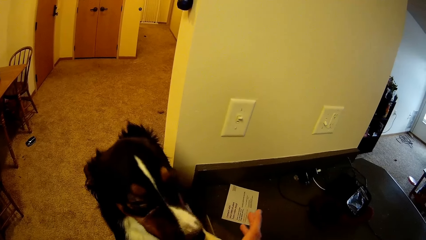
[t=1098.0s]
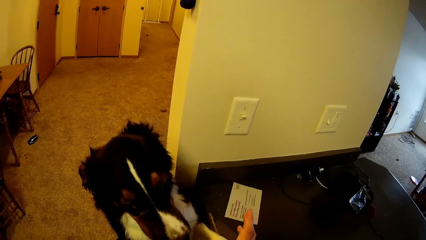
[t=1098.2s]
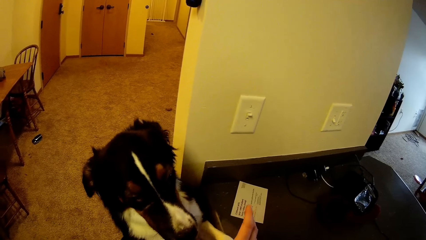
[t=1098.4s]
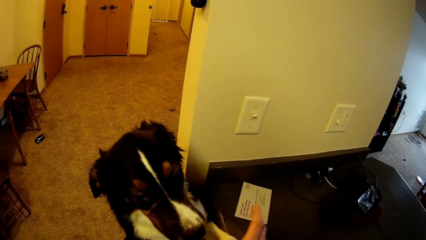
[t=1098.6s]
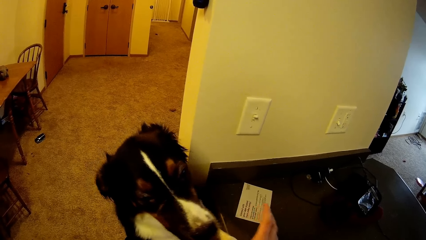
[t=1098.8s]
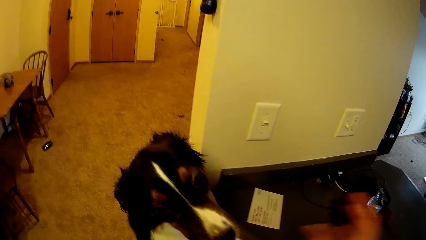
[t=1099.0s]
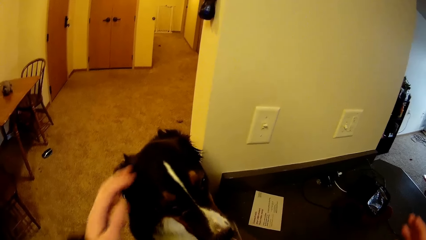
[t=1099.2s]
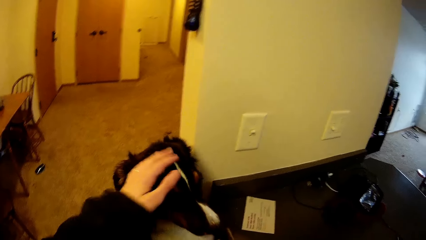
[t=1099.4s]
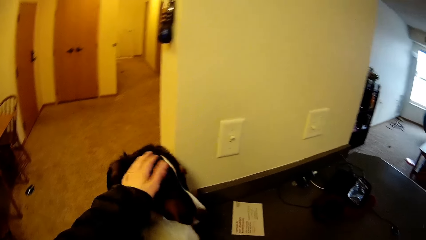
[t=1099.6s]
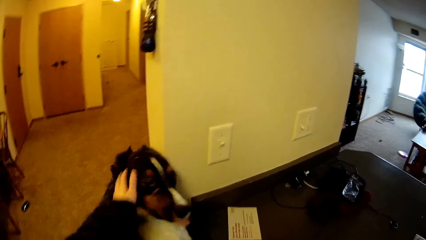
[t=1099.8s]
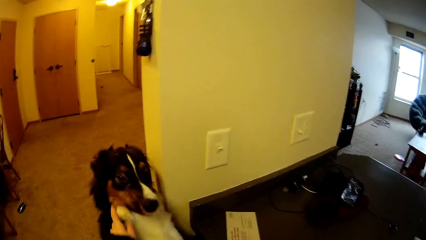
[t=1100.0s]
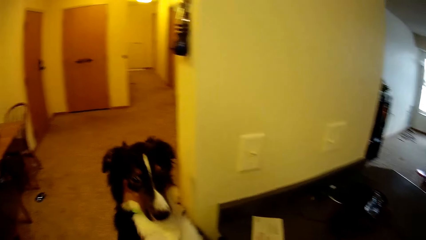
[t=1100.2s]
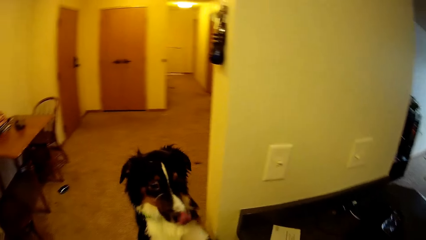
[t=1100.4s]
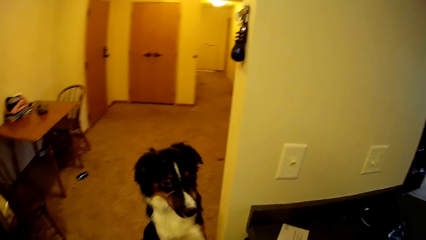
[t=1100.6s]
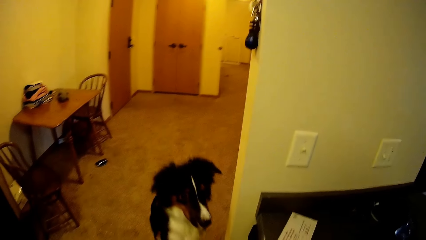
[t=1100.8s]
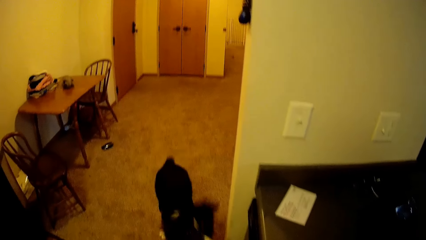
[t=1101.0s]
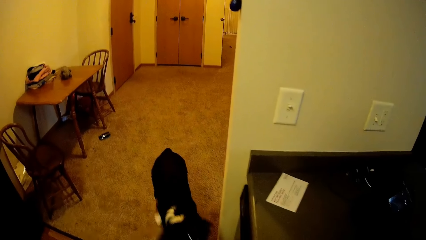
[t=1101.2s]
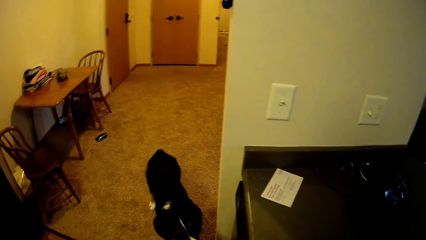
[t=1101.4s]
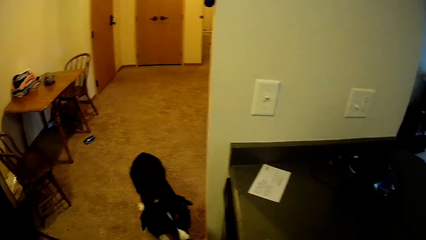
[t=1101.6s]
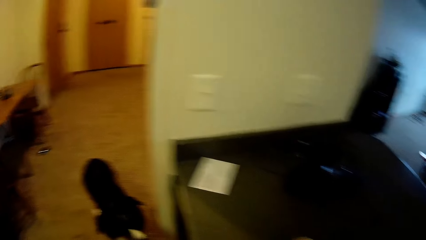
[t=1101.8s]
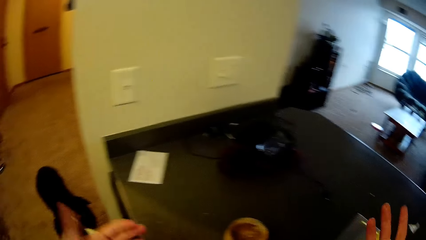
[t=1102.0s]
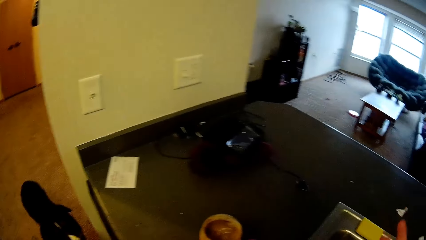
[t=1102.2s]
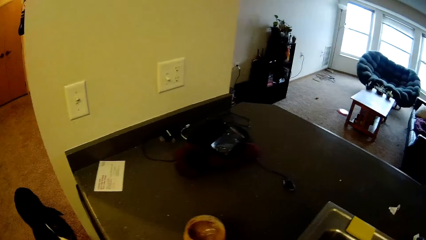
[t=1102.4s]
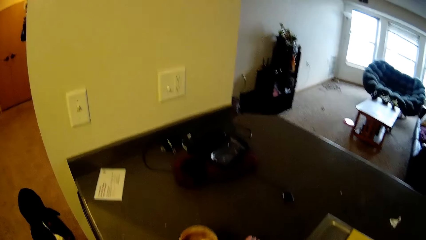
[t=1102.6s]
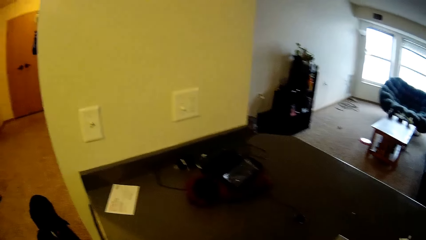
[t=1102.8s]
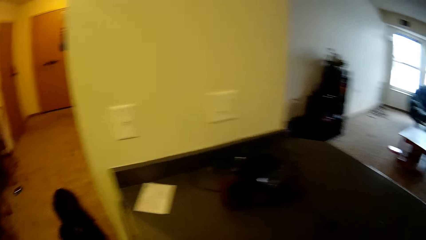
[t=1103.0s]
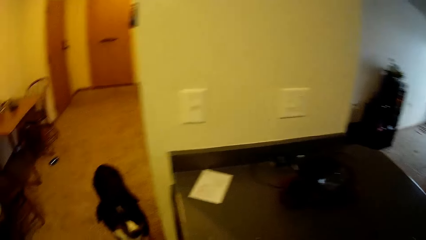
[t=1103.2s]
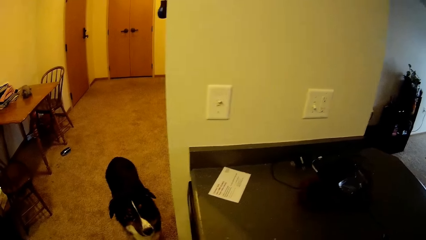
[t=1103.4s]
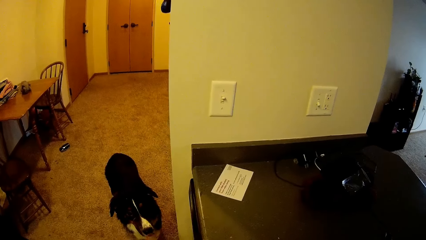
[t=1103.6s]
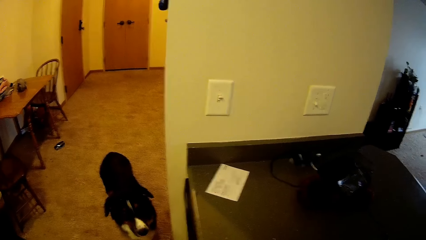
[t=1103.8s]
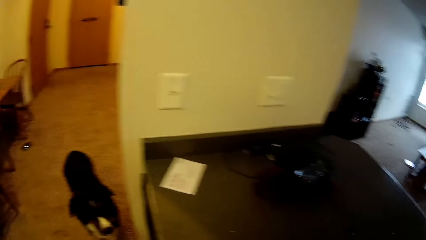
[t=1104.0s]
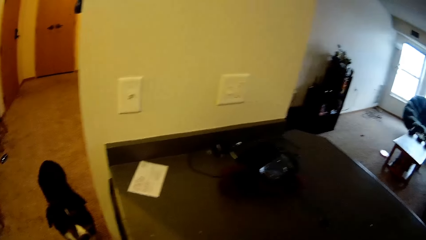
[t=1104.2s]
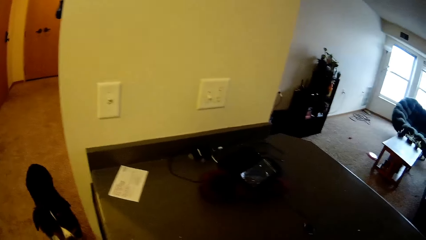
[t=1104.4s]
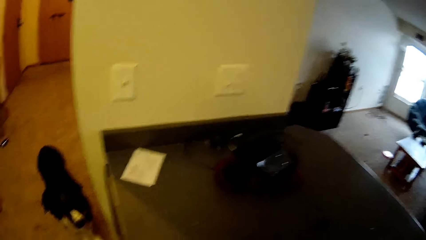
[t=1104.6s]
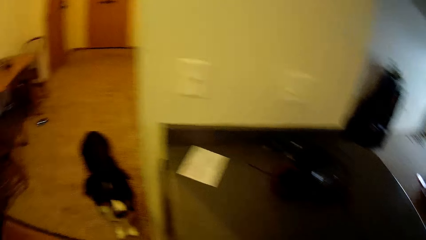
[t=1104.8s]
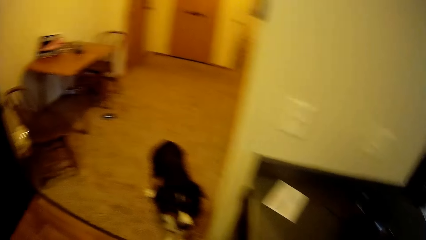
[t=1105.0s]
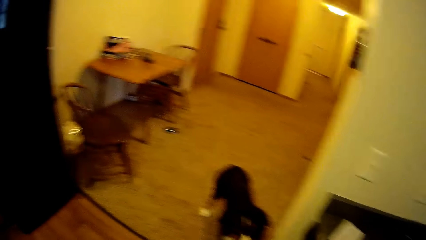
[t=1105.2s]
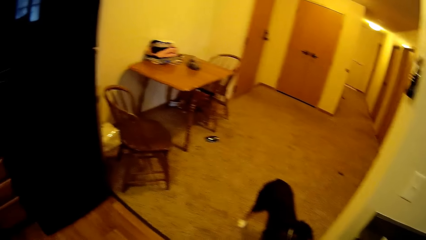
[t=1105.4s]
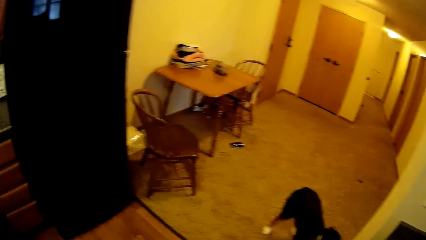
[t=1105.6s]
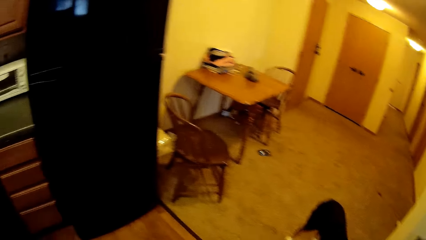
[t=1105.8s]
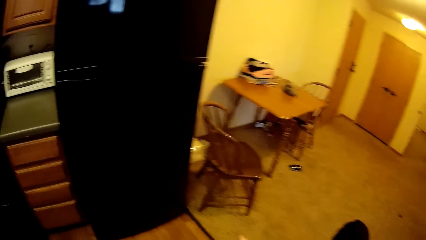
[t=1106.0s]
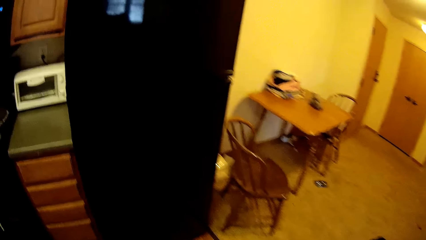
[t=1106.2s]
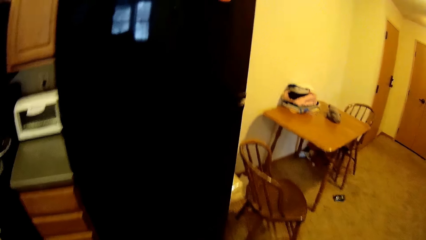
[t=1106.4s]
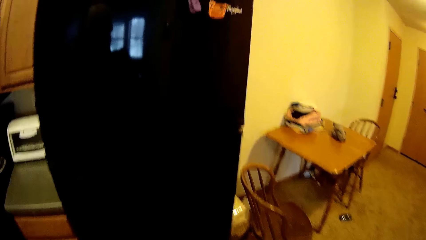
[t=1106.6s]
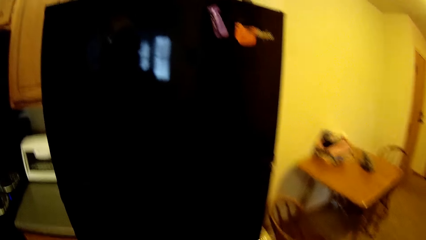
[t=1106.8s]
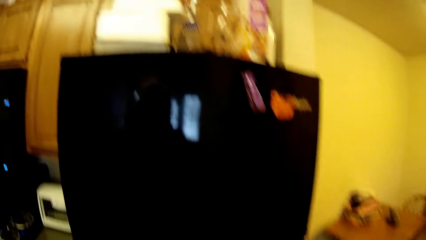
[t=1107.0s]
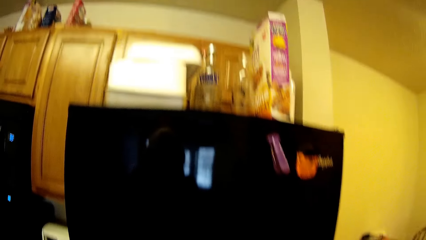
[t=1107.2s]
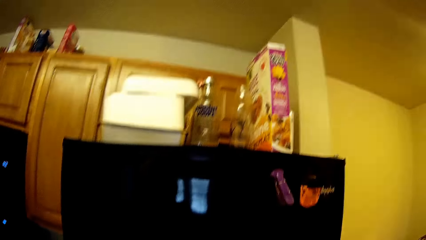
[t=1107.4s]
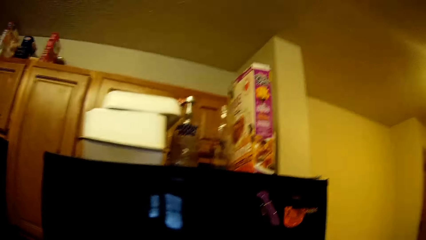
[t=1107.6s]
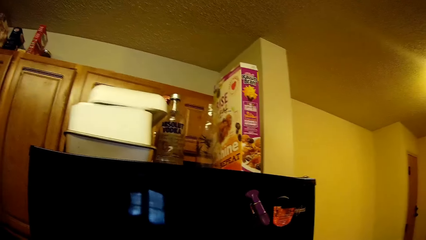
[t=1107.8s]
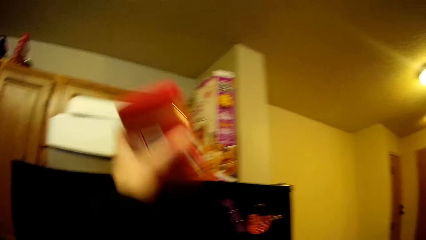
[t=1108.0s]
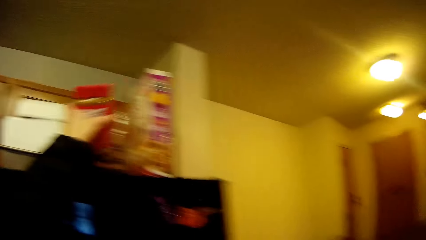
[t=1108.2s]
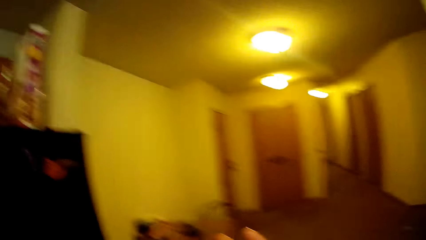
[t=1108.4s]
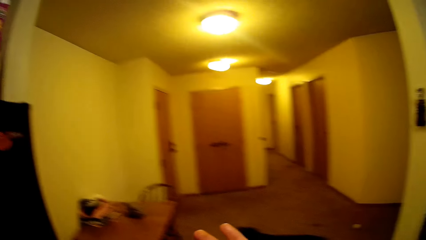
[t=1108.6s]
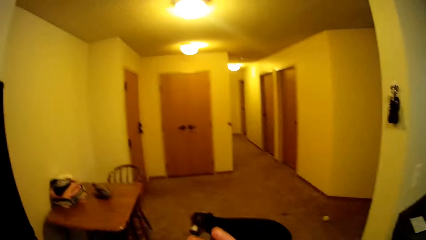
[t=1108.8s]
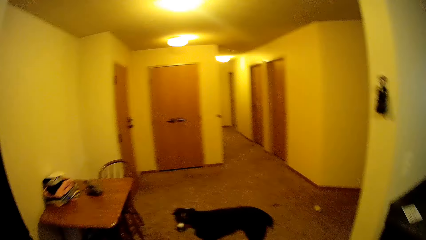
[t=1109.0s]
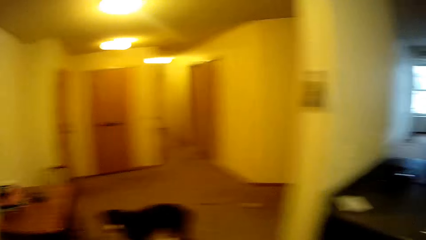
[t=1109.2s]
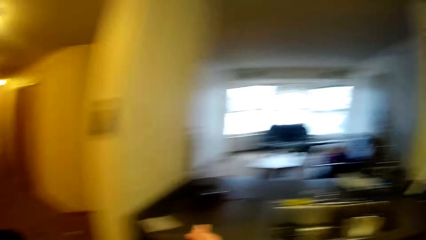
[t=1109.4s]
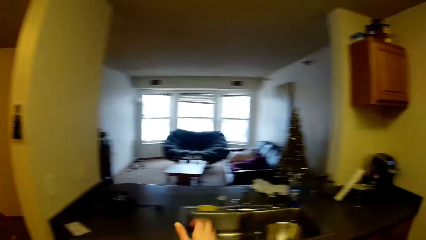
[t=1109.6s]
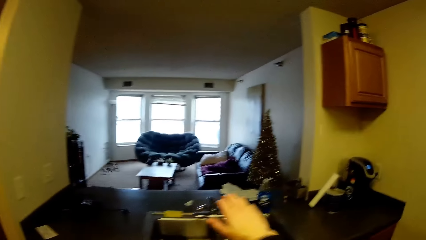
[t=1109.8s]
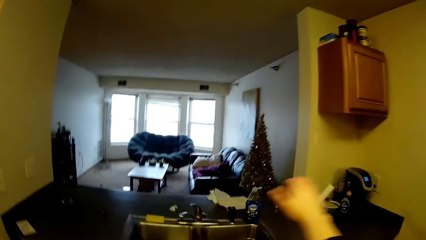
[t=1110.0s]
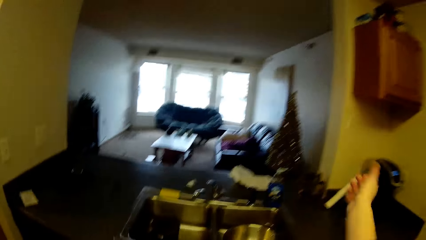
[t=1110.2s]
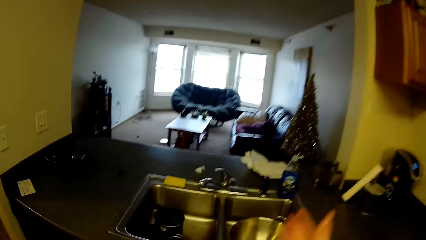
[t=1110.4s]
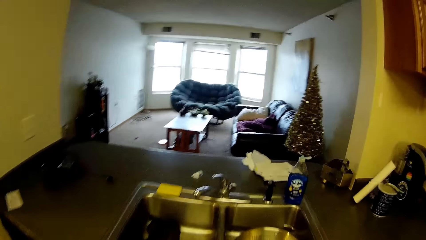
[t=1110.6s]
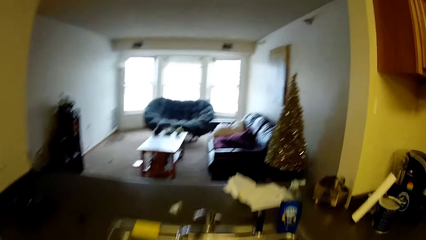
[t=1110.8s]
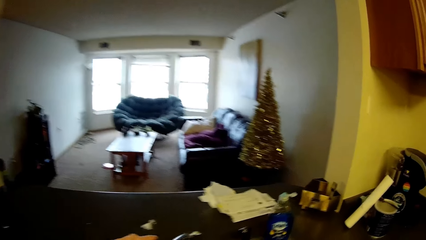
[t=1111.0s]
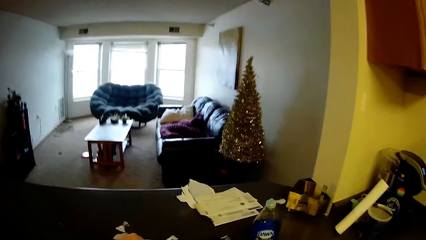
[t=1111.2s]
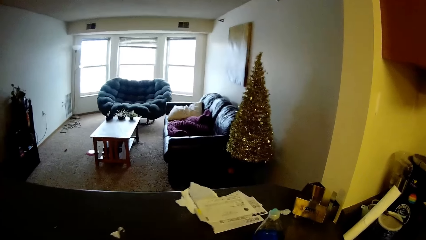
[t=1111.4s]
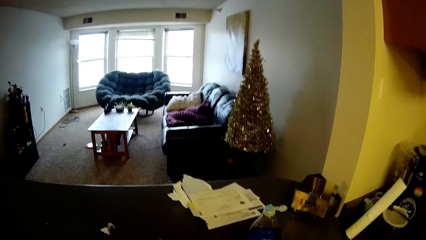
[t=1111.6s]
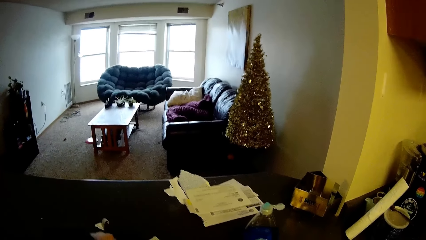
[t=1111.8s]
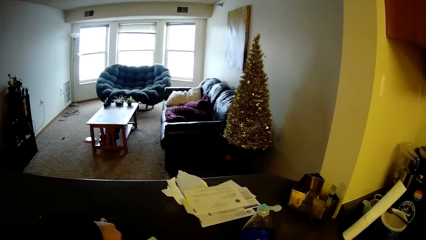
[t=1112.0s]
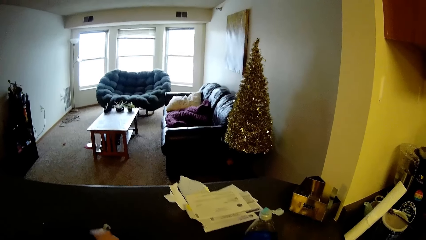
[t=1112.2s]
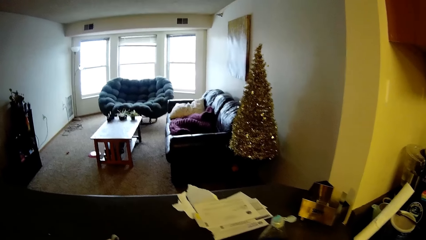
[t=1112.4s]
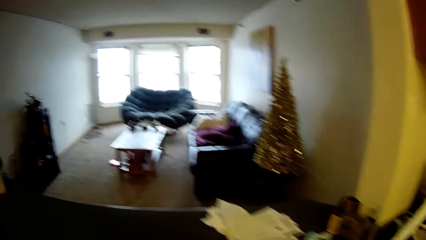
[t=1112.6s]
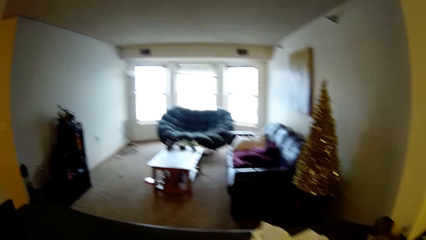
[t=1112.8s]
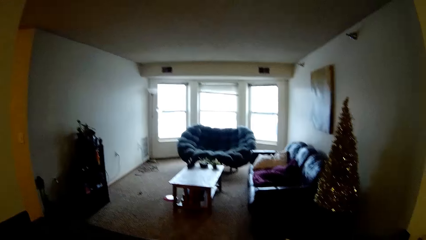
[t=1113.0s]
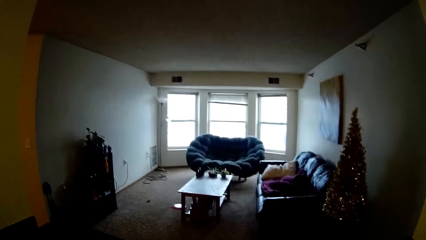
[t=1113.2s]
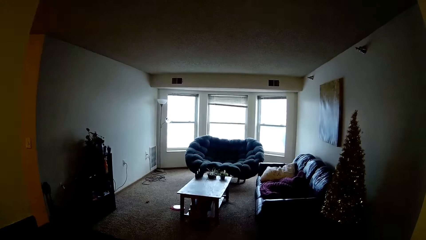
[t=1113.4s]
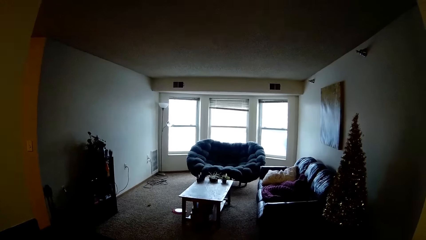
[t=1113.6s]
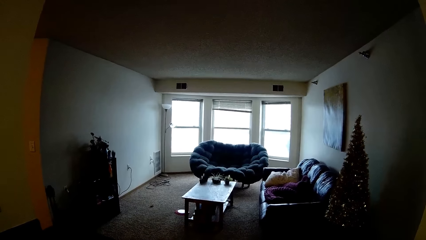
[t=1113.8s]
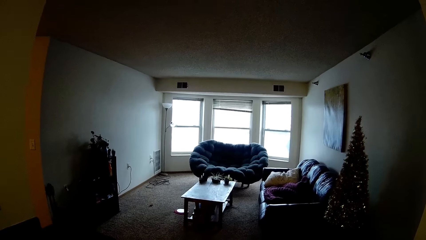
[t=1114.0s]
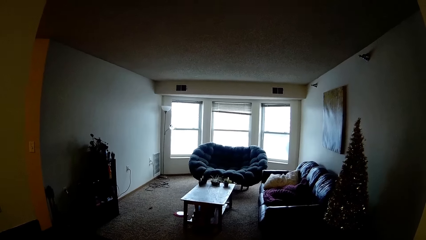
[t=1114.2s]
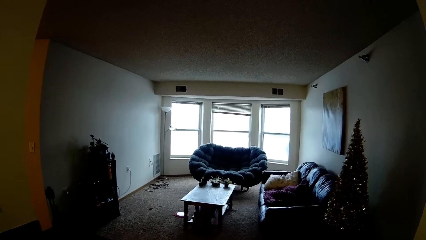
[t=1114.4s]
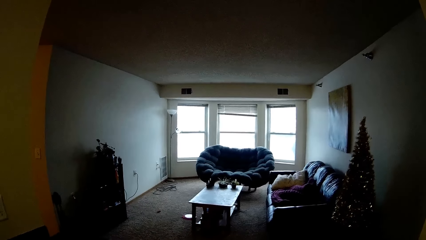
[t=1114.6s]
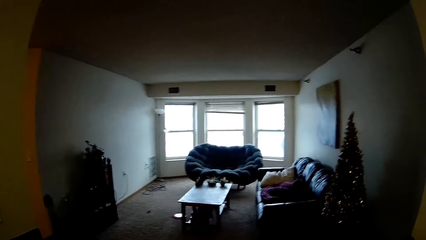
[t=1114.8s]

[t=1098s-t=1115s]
The camera wearer holds the dog. They hold the bucket. They put the peanut butter on top of the fridge.
